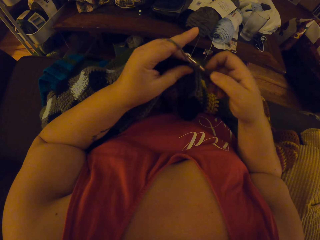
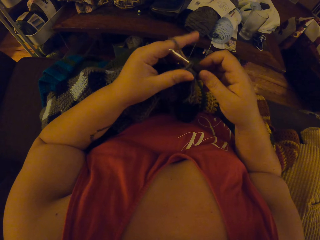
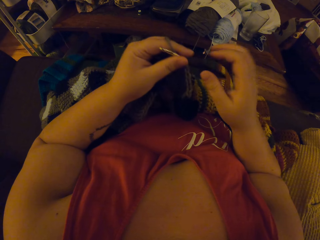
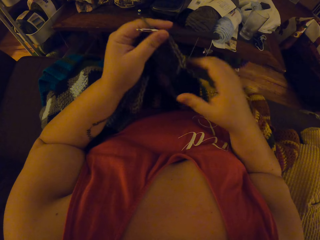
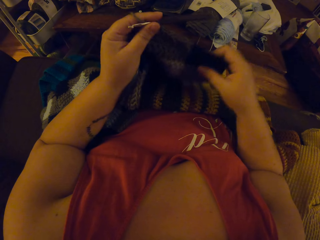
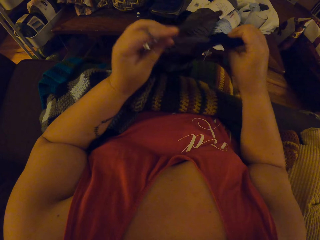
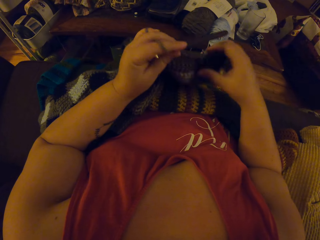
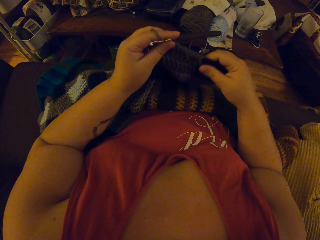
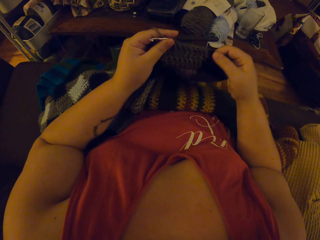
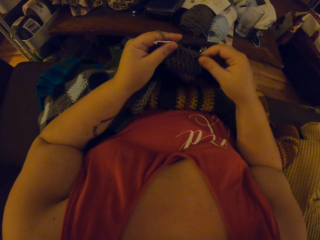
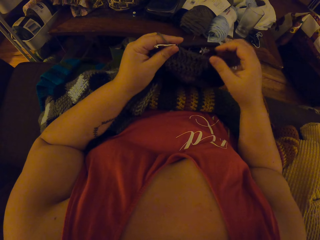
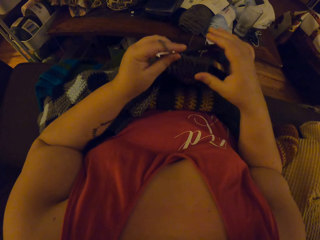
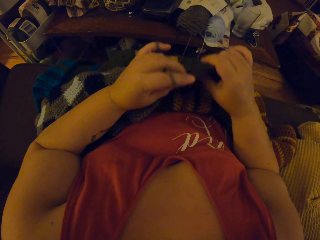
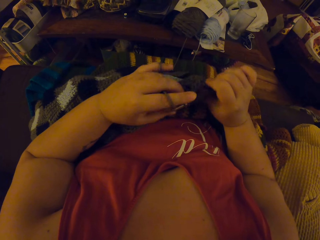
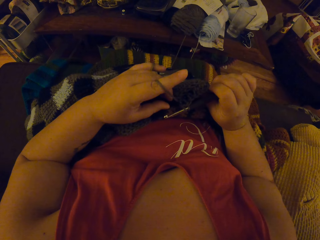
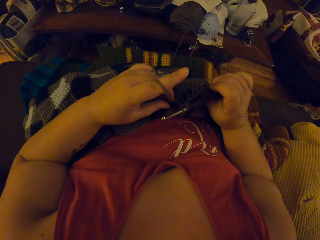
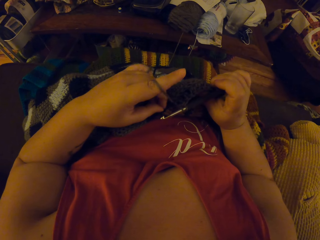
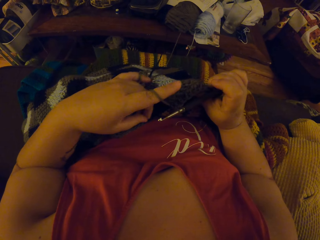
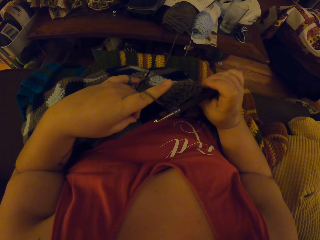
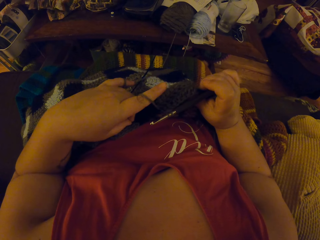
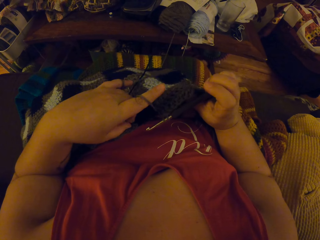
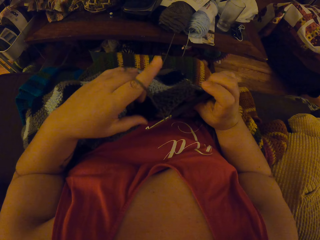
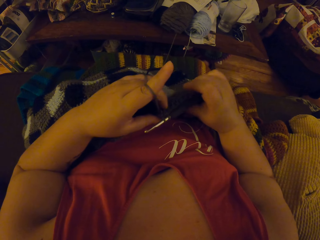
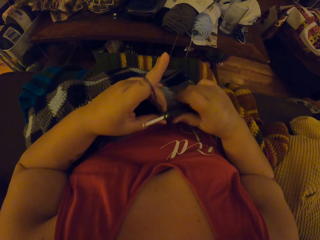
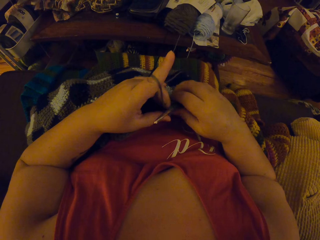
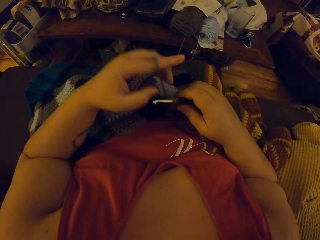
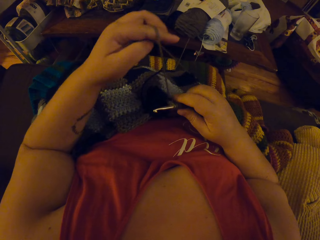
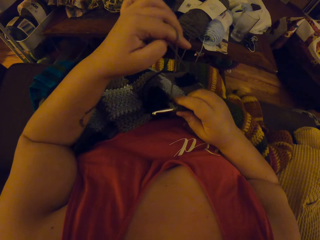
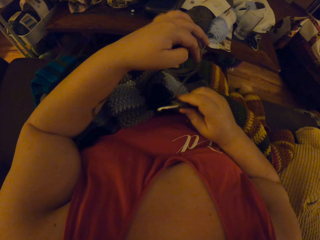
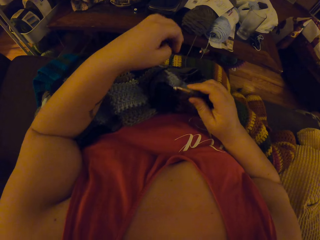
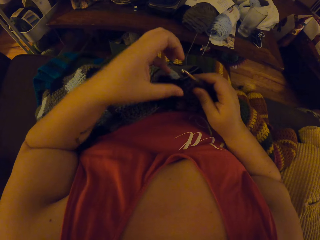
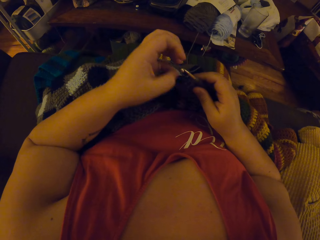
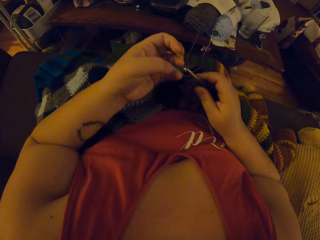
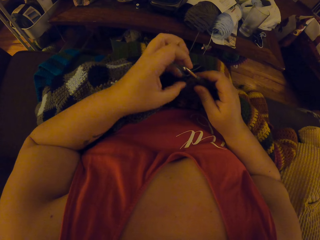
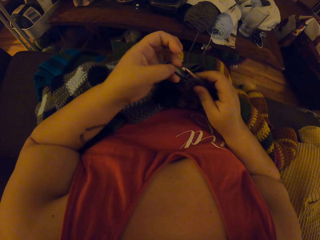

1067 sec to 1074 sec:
The camera wearer adjusts the fabric.

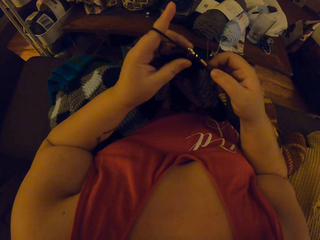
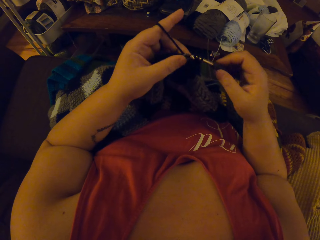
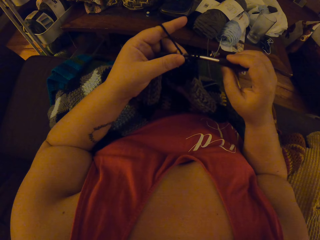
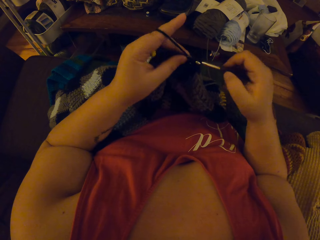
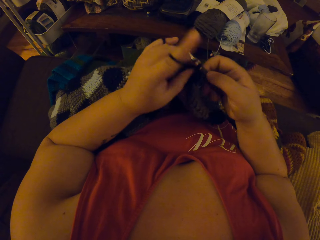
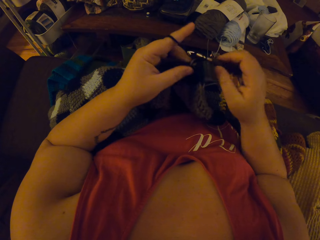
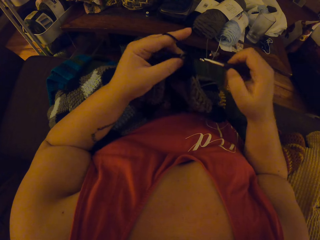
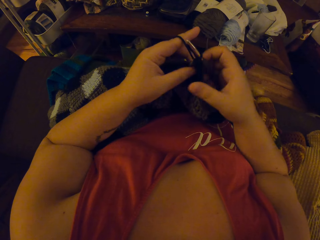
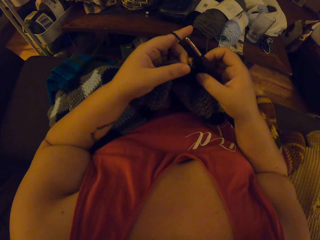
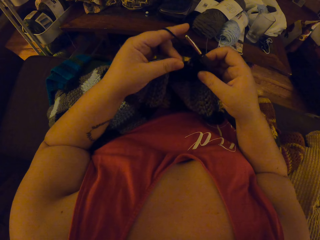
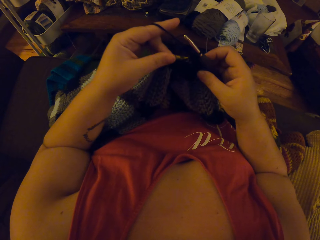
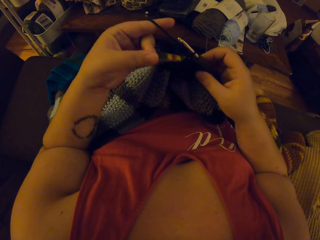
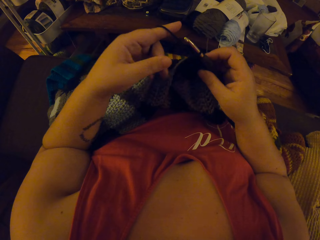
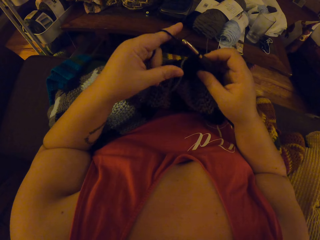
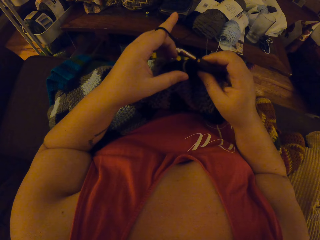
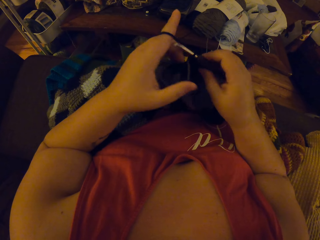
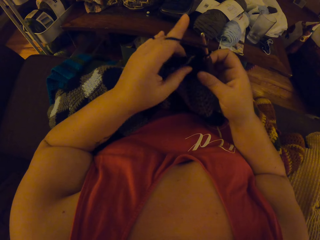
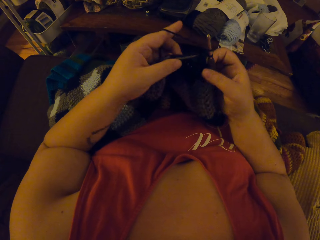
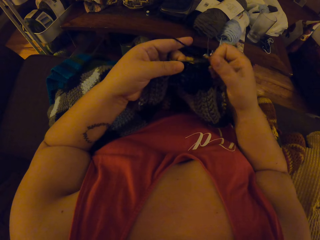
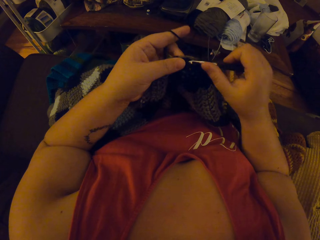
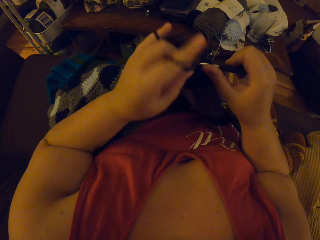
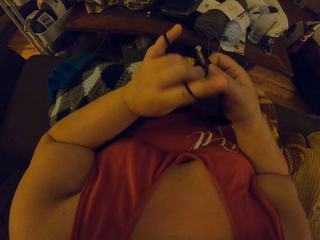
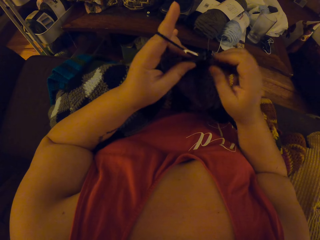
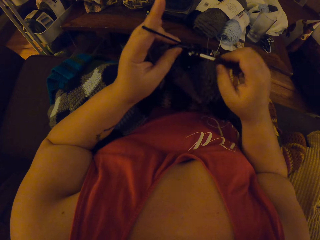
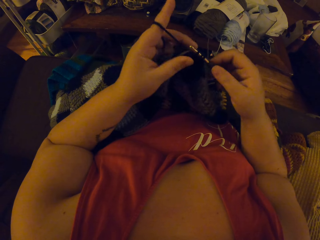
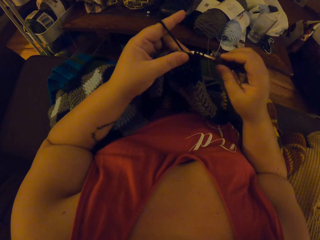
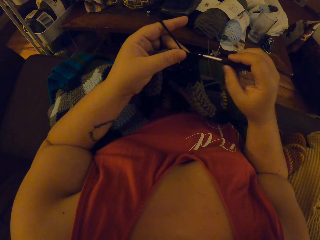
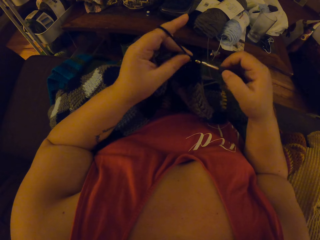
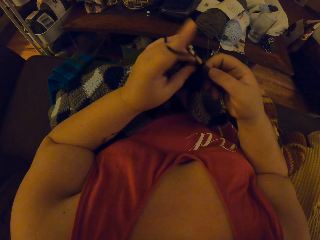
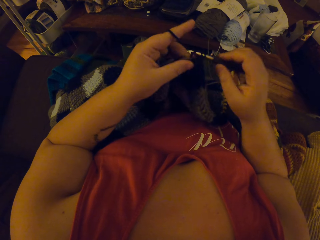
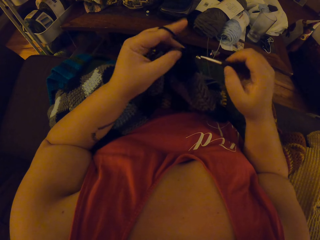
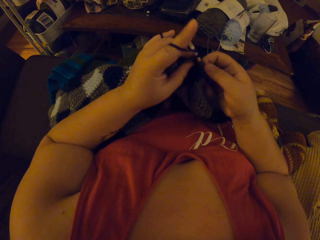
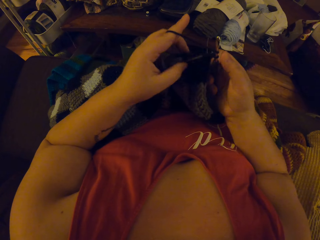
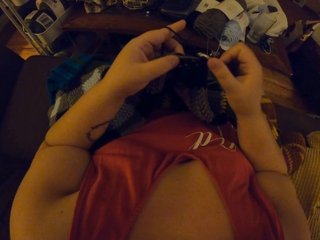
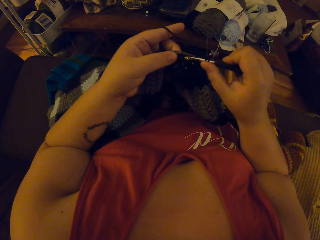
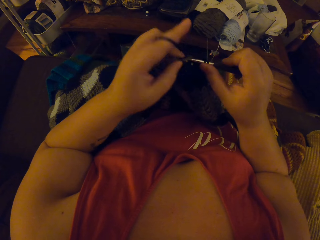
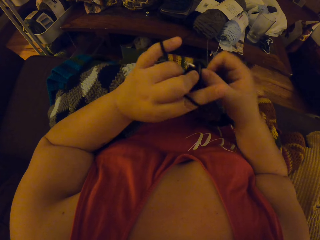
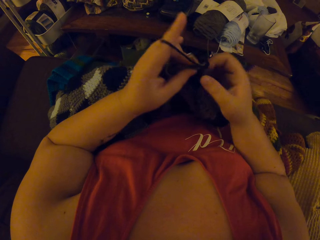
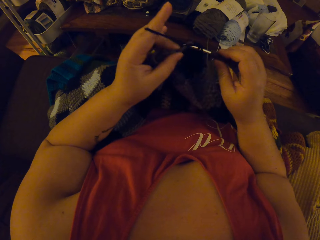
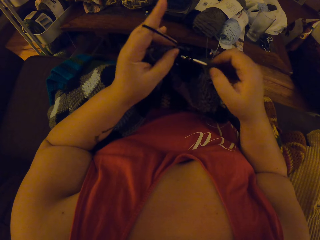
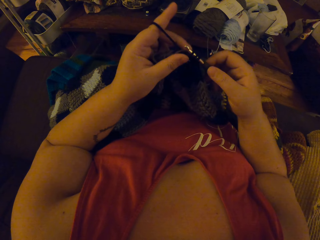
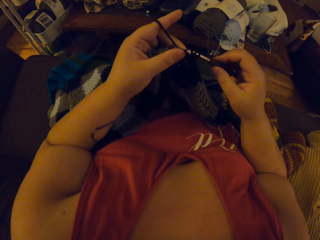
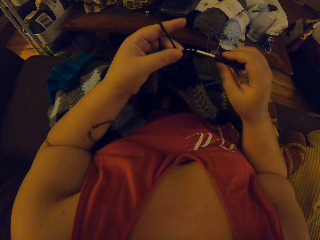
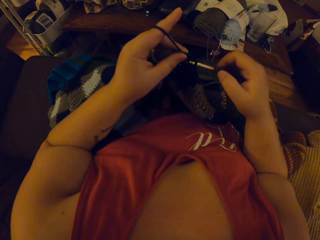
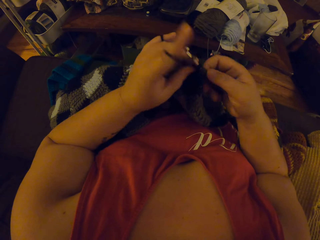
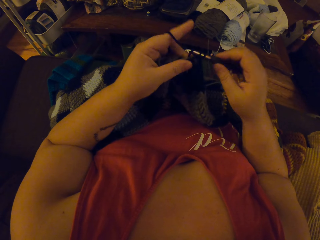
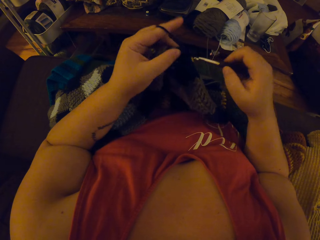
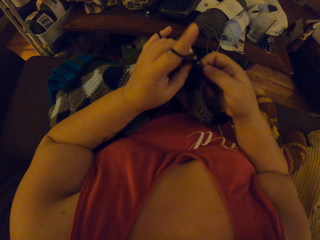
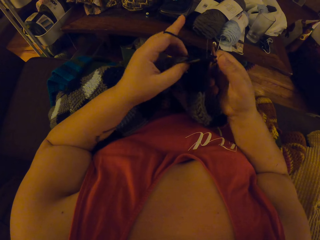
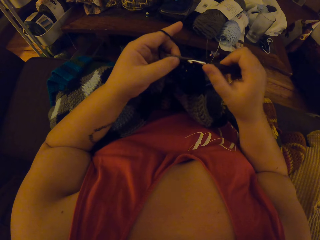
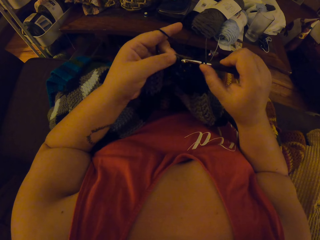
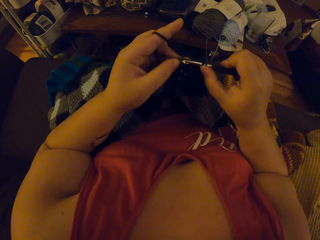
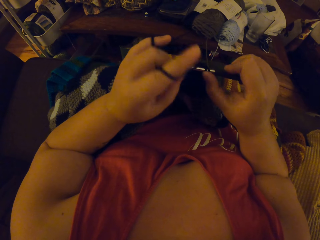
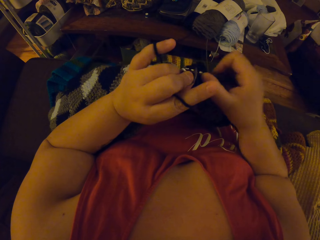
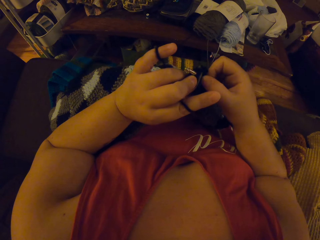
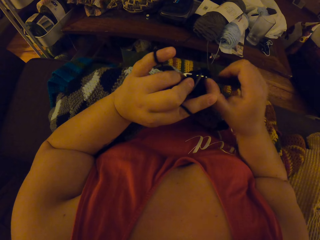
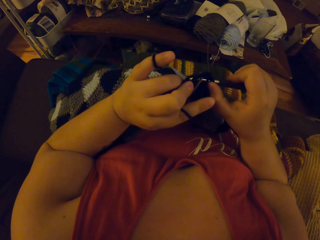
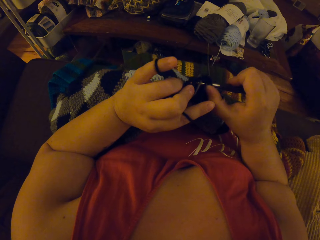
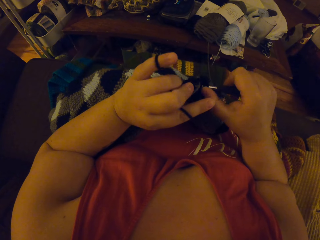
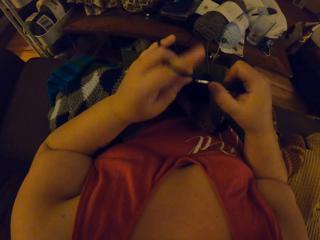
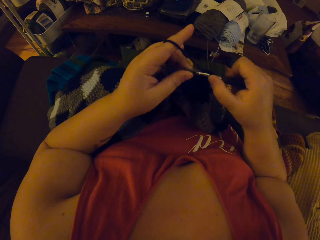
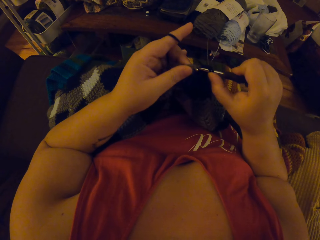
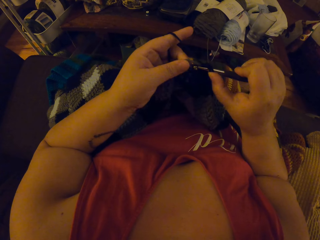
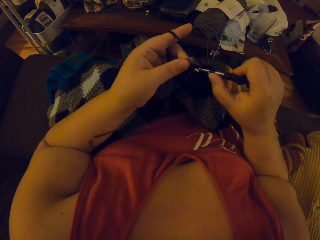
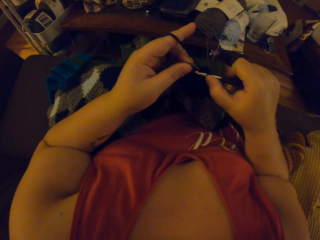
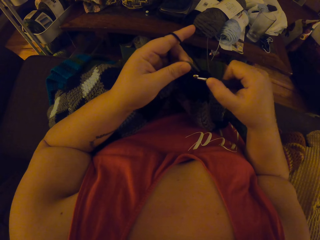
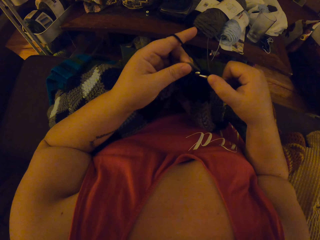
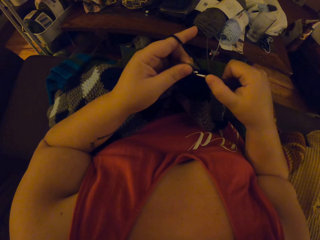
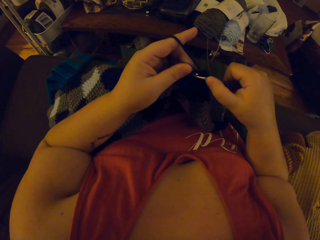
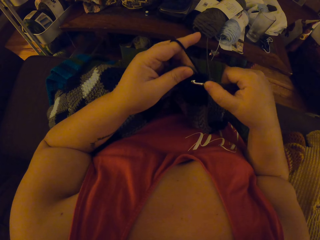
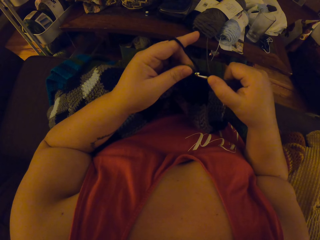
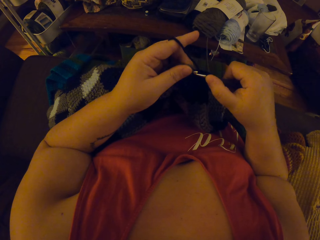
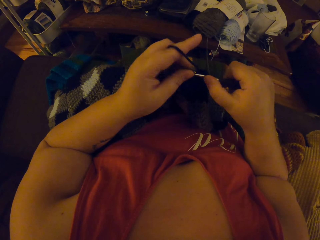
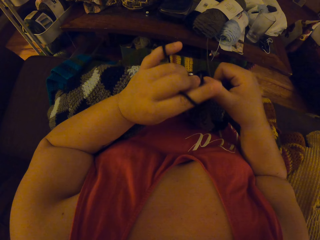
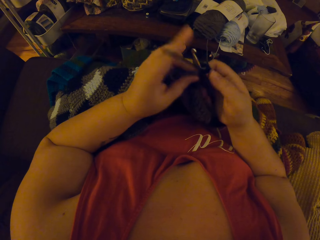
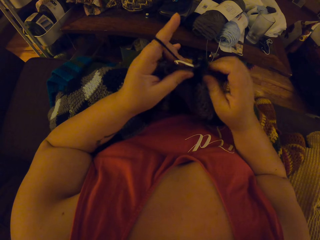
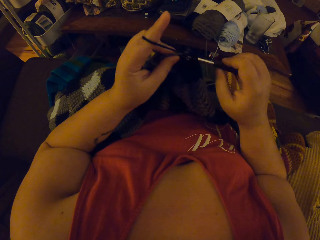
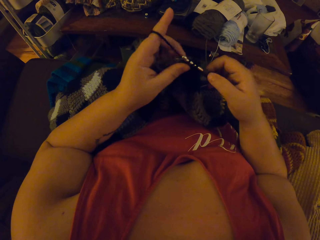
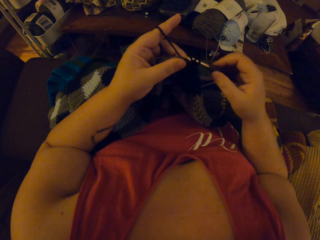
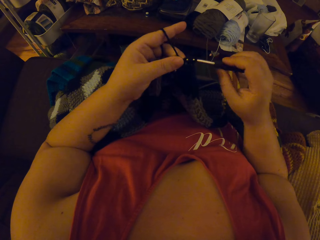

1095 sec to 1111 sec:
The camera wearer checks the stitches on the fabric. She adjusts the yarns in the unfinished crochet pattern with her hand. She crochets the unfinished crochet pattern with the crochet hook and the yarns.
